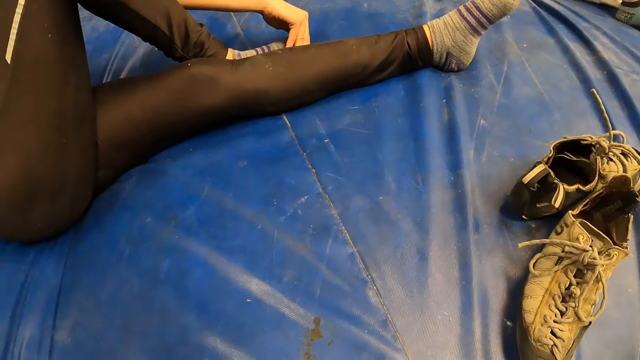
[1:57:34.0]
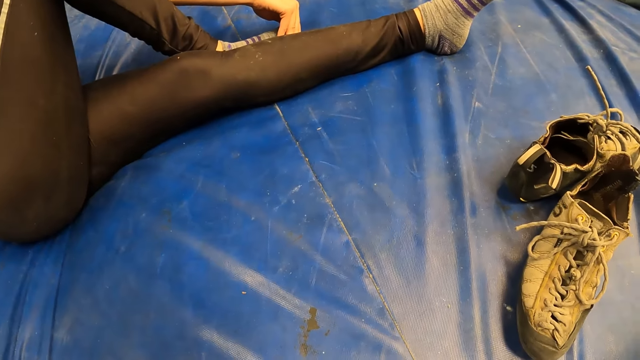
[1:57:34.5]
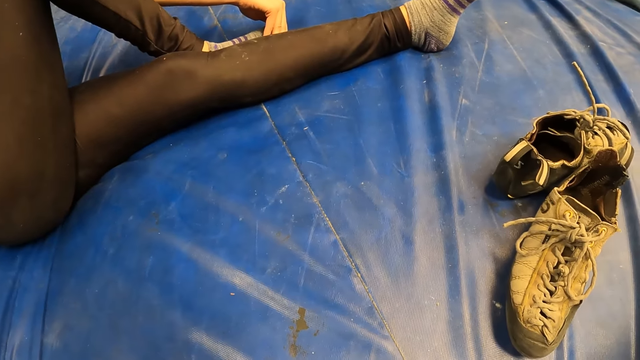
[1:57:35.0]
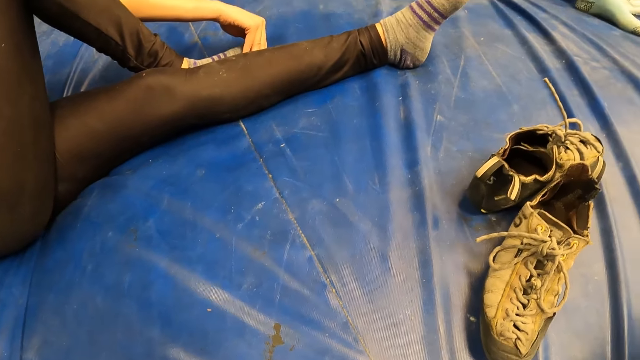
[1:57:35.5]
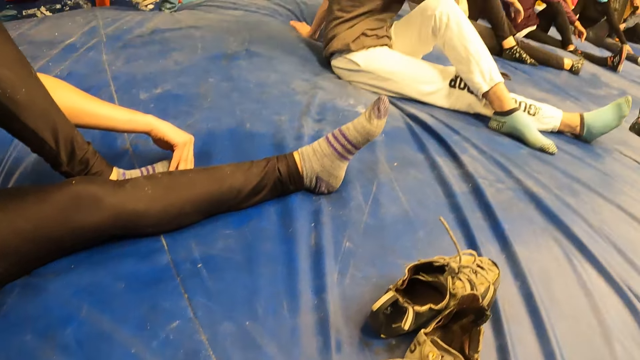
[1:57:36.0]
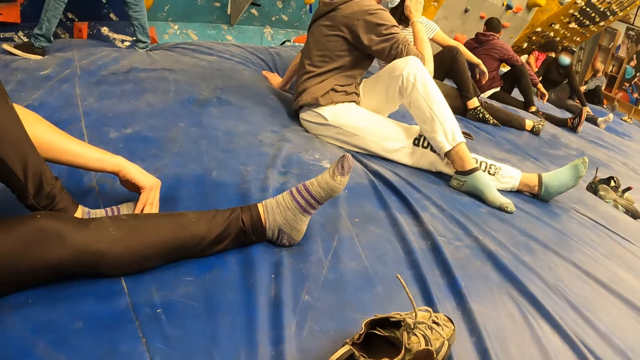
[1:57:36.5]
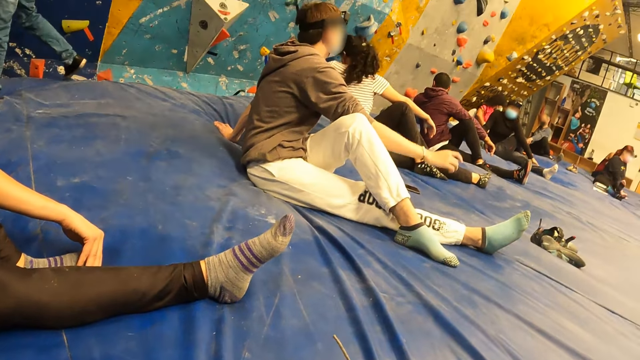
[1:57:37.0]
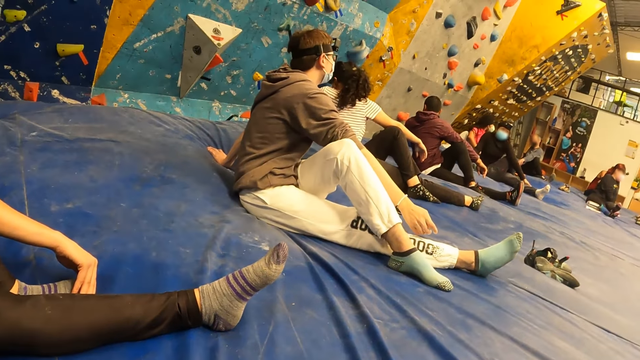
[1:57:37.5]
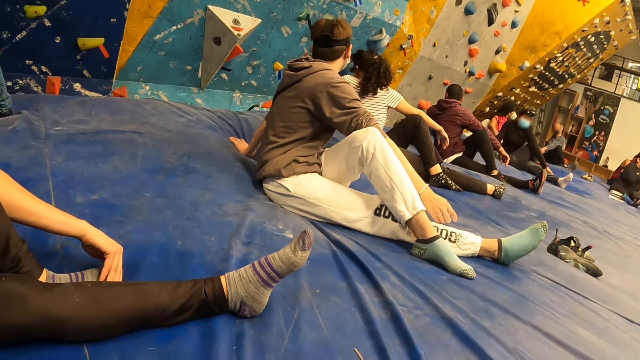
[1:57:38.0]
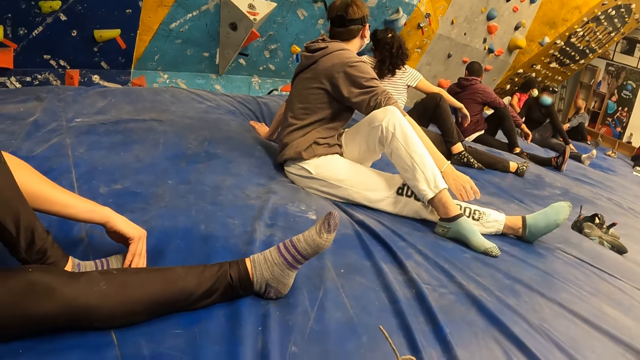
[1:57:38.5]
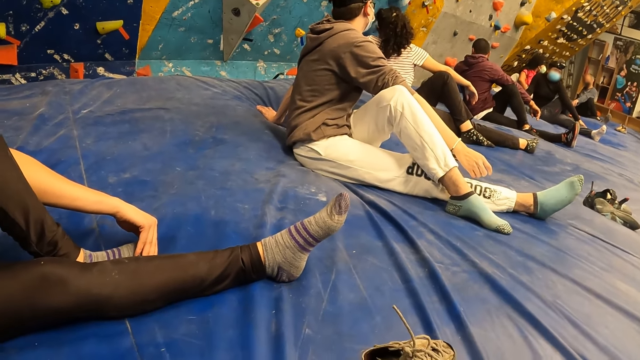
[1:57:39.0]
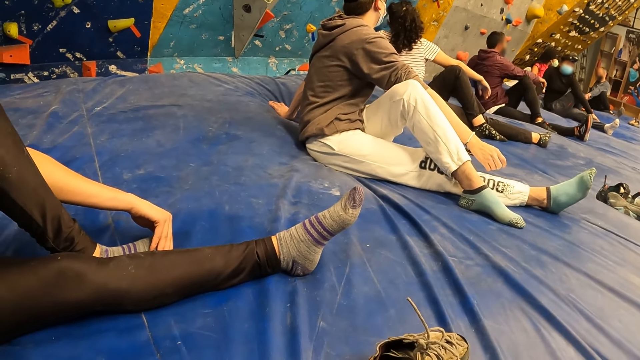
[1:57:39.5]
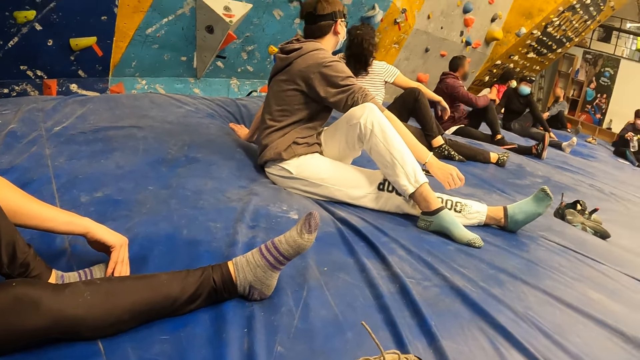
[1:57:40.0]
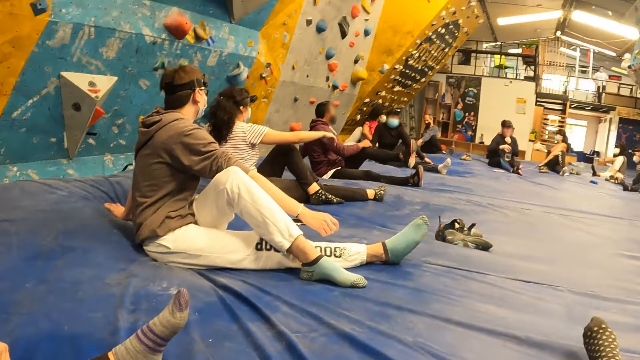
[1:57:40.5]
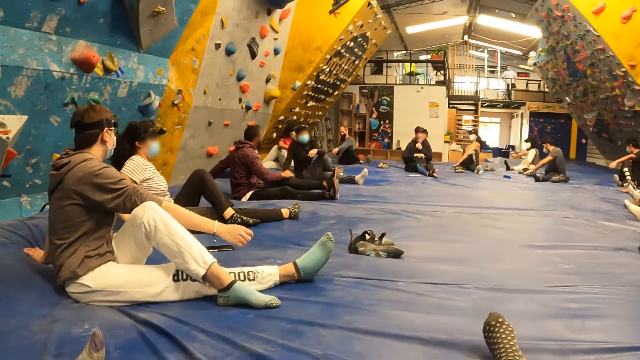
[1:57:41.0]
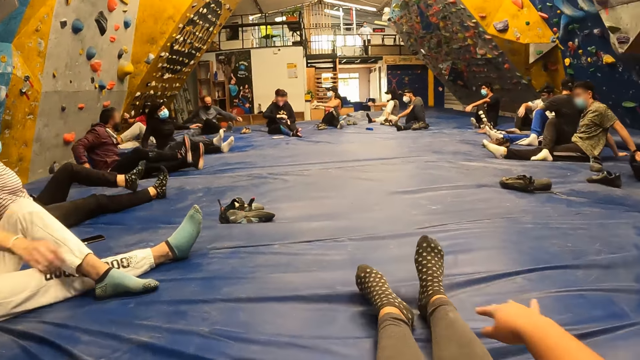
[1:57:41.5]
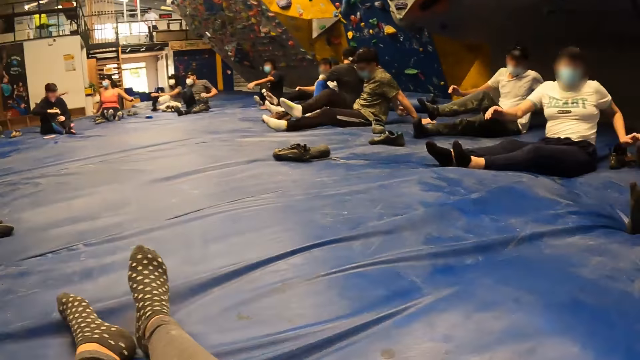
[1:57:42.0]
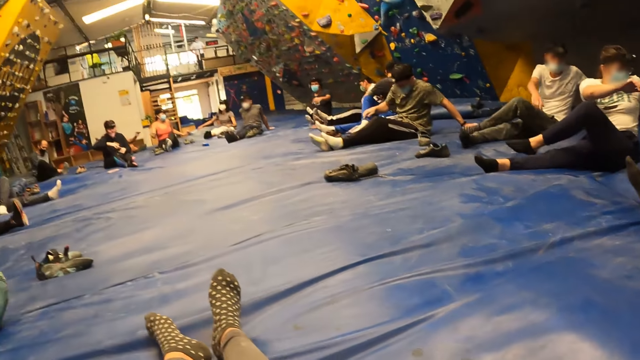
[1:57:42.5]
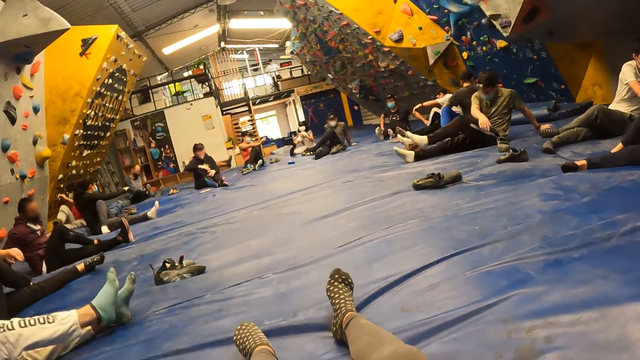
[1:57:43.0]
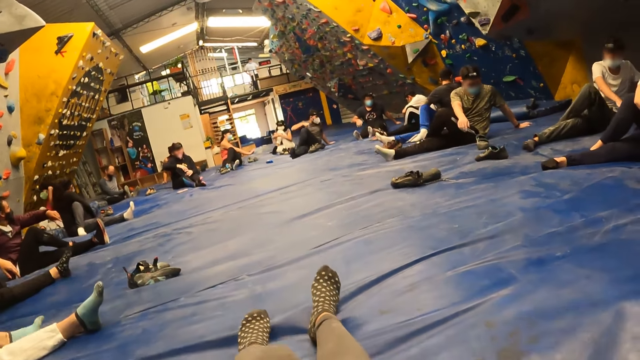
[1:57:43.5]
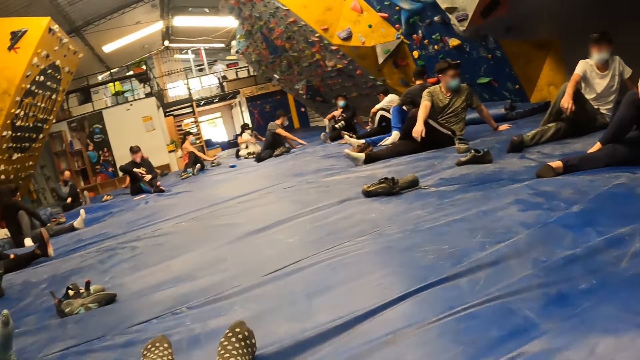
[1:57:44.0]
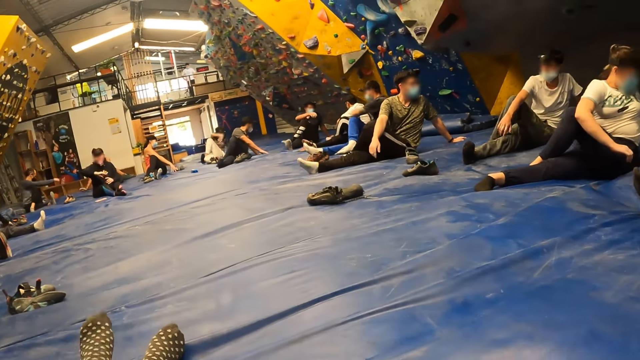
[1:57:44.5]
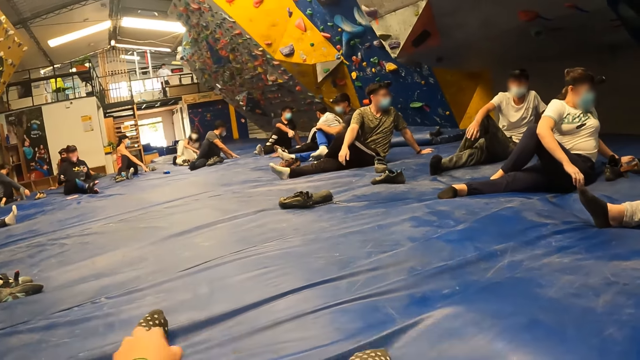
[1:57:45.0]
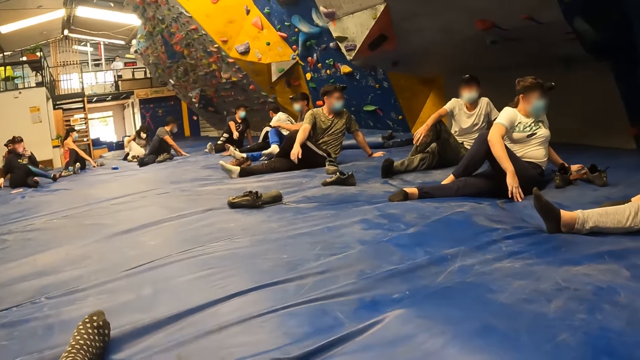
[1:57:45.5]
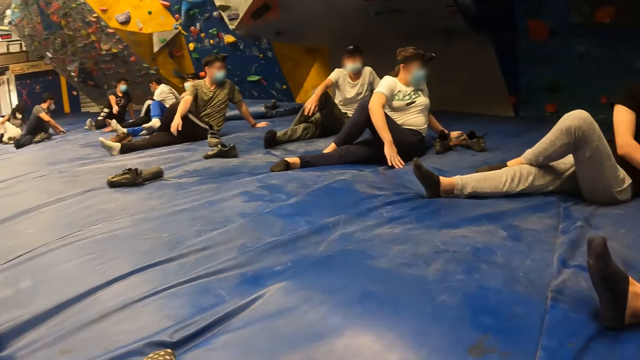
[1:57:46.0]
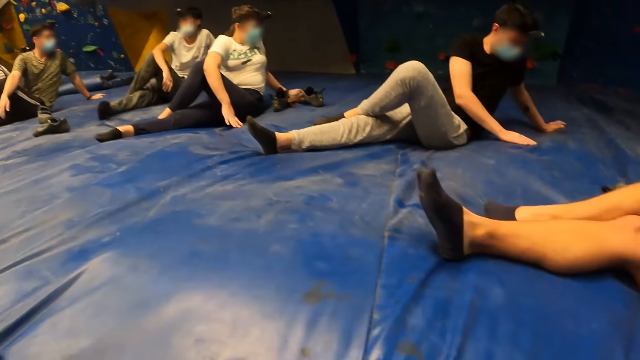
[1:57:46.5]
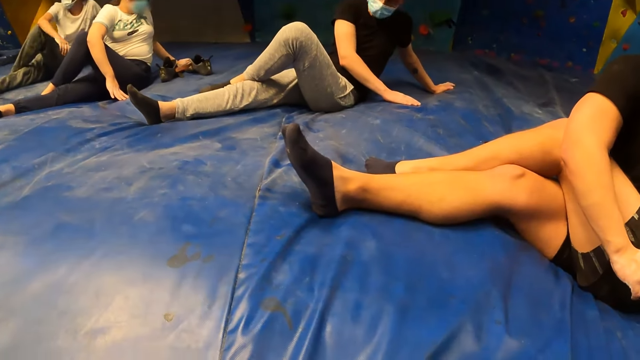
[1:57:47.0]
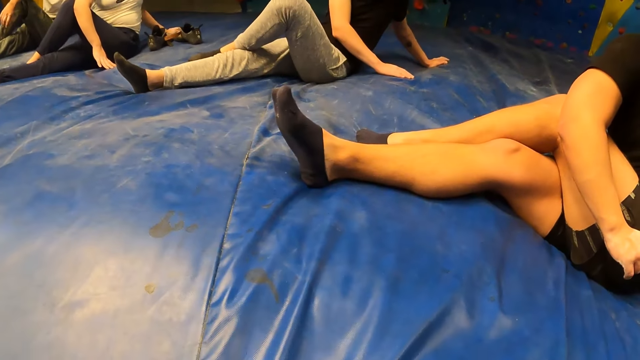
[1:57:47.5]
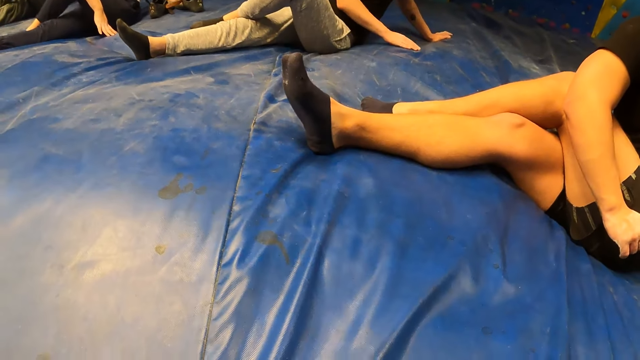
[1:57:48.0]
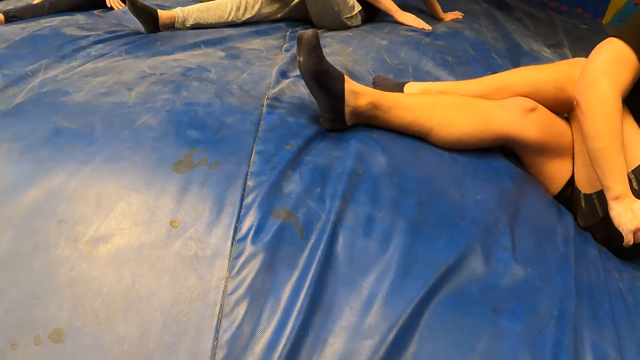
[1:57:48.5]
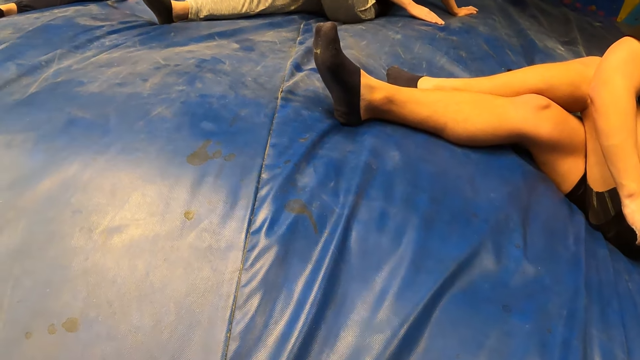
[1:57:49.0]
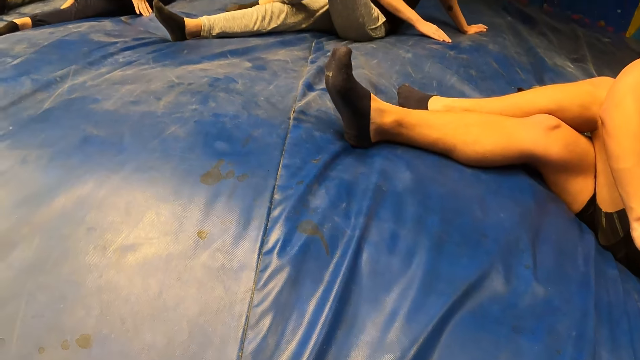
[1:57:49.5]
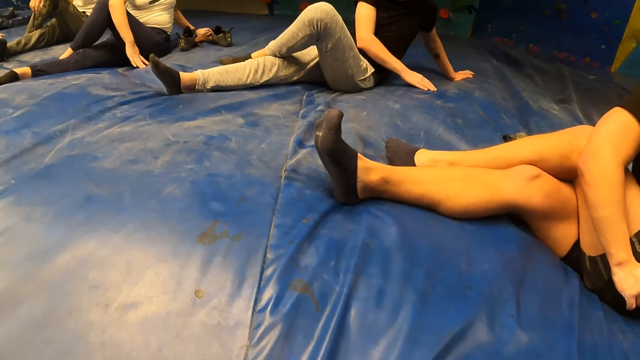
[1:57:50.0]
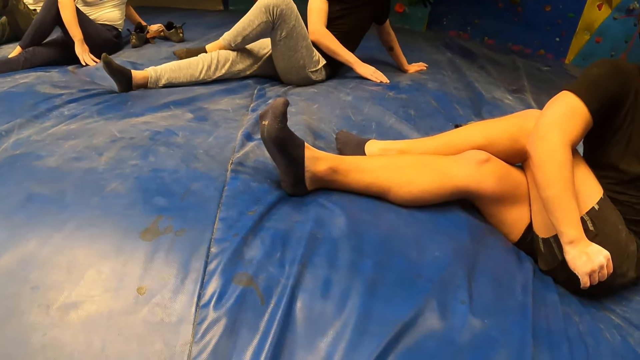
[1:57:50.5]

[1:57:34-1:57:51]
A woman exercises. A person exercises.

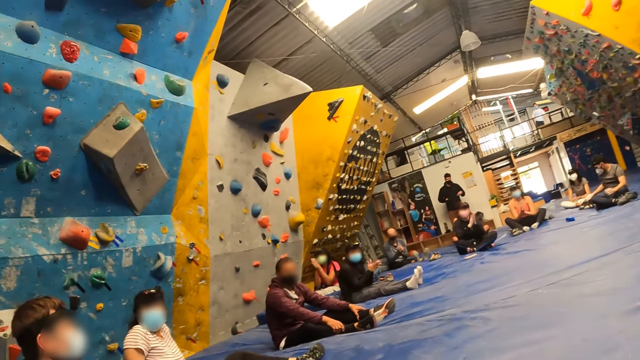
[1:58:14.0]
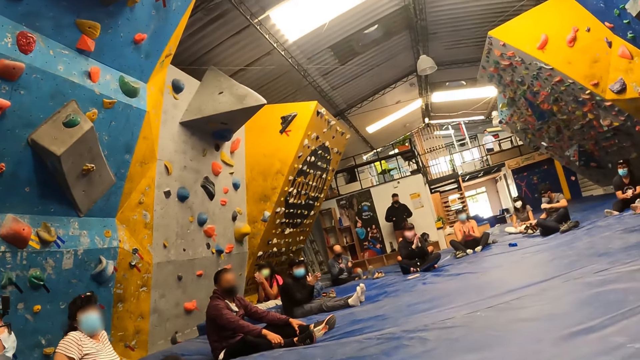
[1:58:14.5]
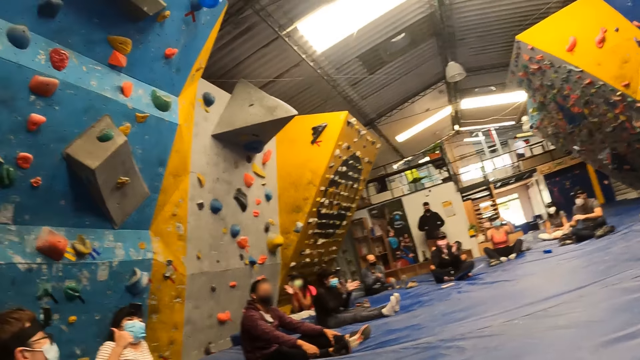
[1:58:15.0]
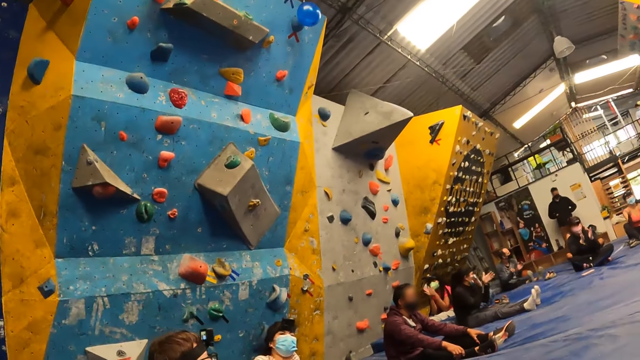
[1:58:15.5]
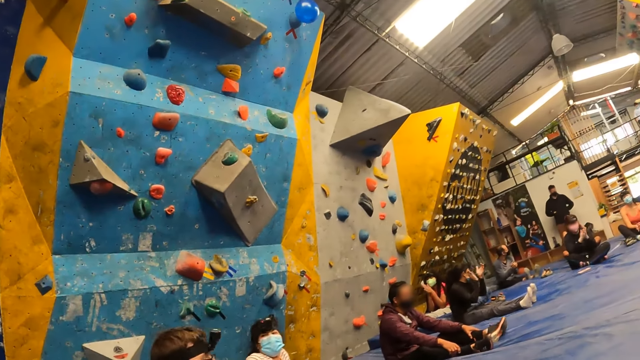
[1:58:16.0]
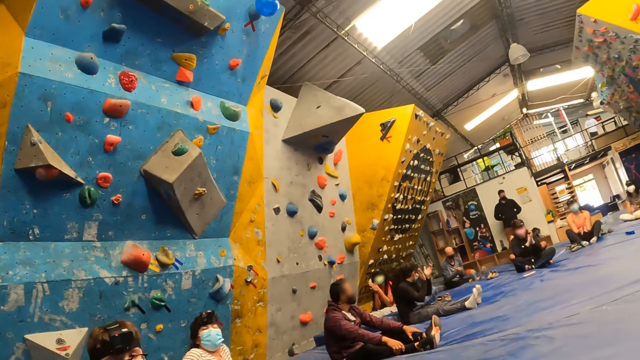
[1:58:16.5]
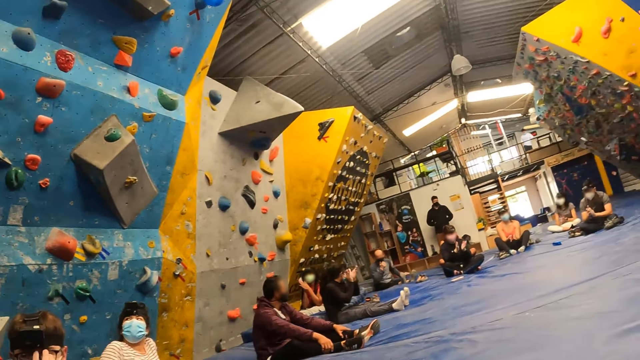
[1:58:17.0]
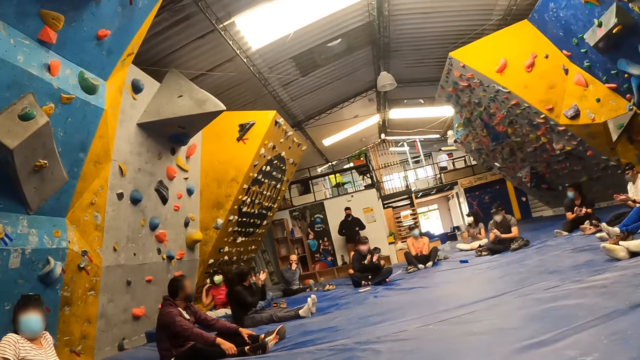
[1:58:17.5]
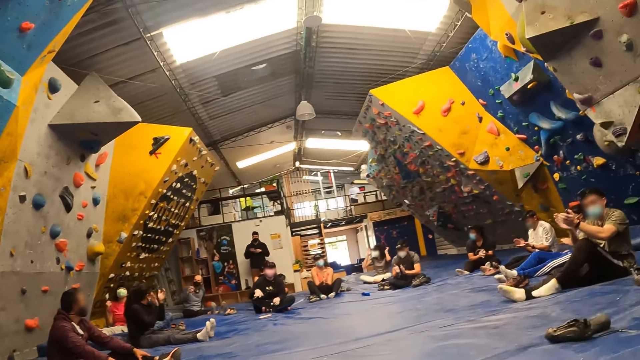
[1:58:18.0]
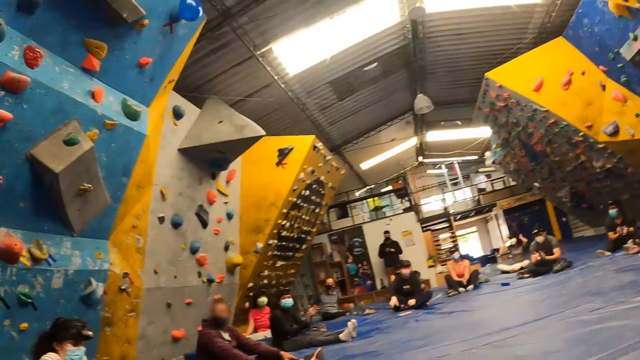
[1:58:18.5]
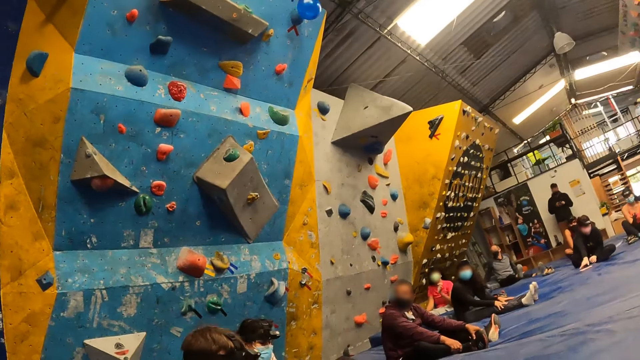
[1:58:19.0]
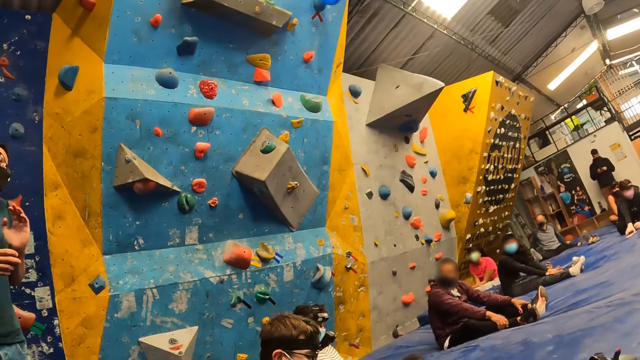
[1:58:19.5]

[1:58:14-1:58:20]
A person claps. A woman claps.
